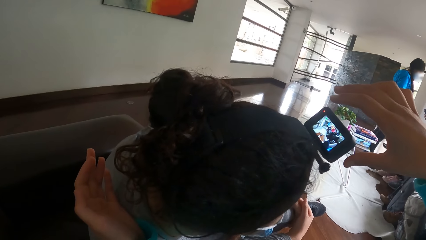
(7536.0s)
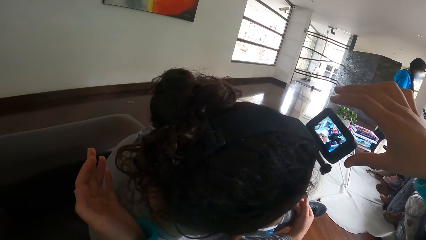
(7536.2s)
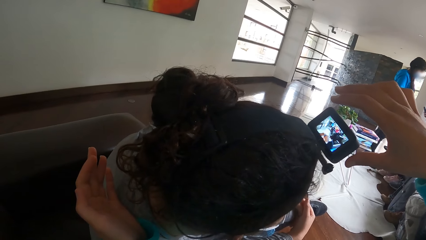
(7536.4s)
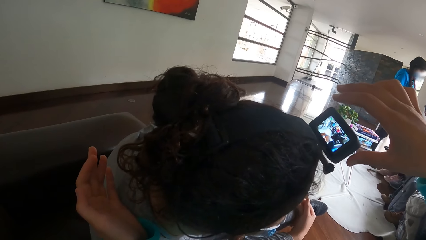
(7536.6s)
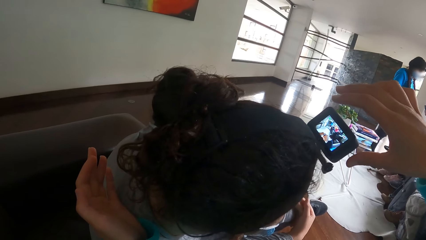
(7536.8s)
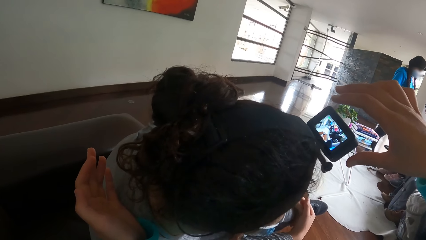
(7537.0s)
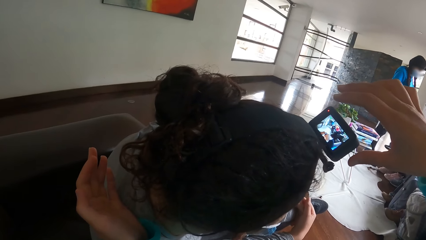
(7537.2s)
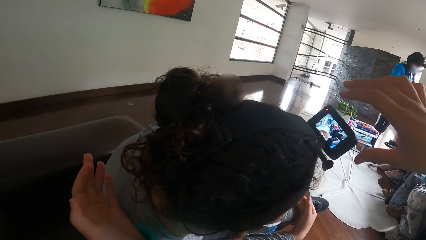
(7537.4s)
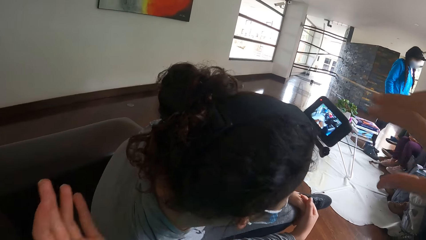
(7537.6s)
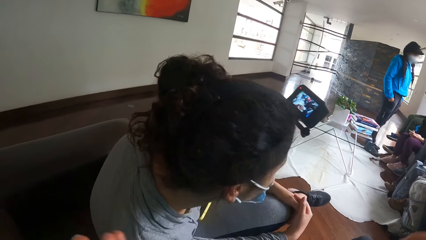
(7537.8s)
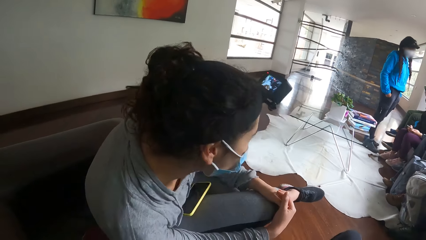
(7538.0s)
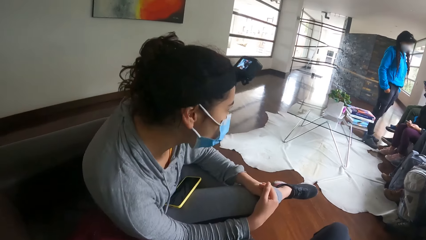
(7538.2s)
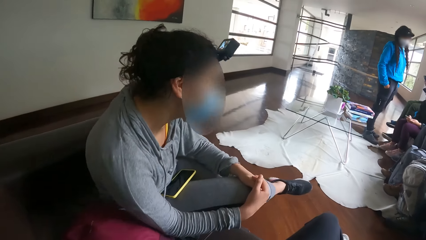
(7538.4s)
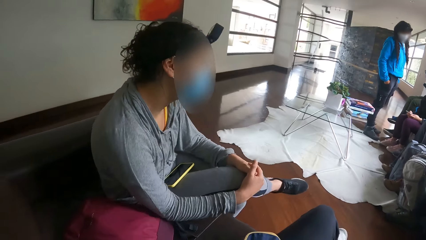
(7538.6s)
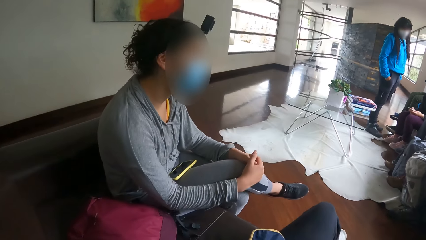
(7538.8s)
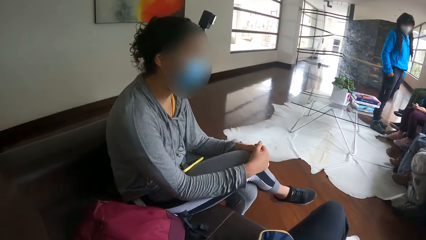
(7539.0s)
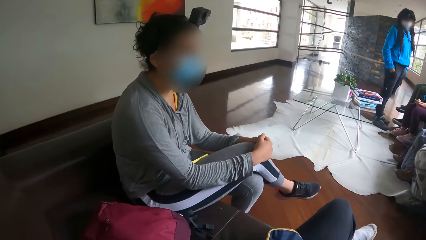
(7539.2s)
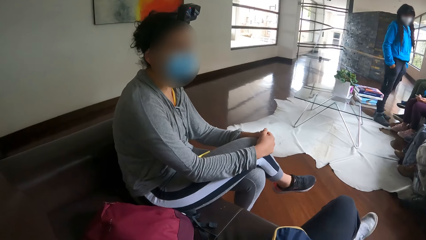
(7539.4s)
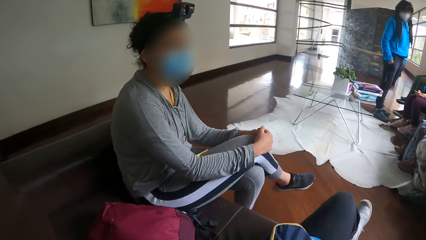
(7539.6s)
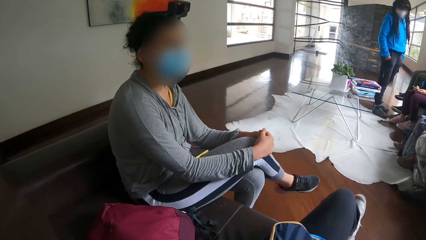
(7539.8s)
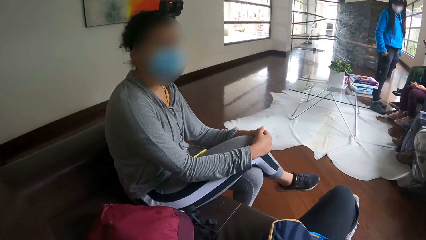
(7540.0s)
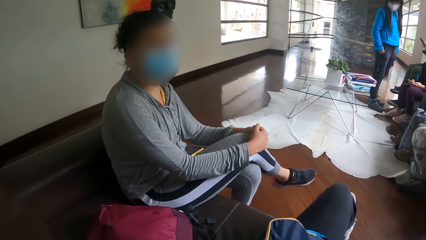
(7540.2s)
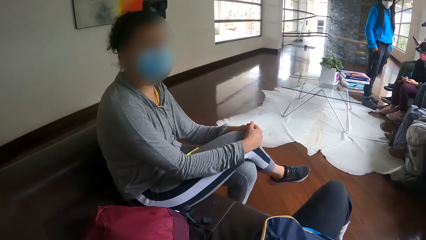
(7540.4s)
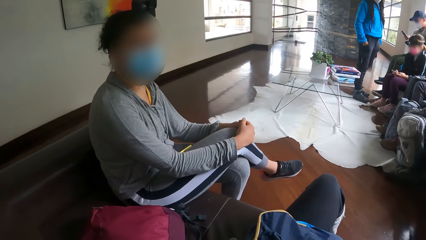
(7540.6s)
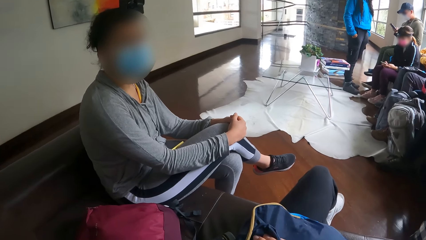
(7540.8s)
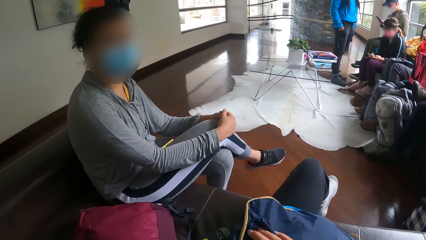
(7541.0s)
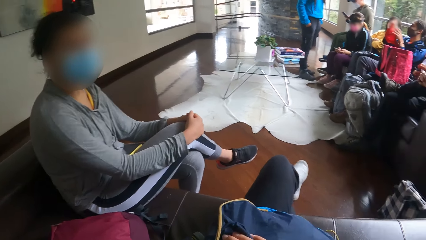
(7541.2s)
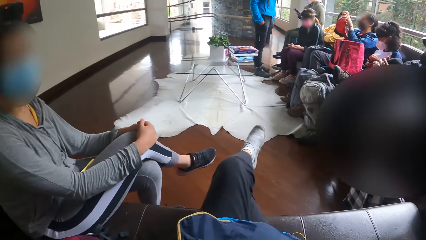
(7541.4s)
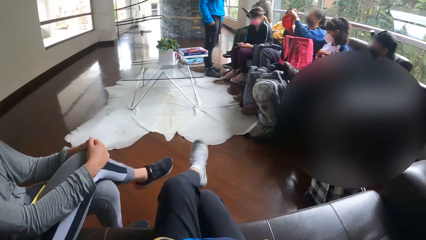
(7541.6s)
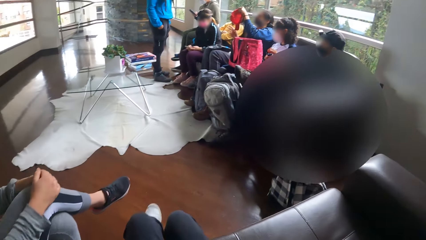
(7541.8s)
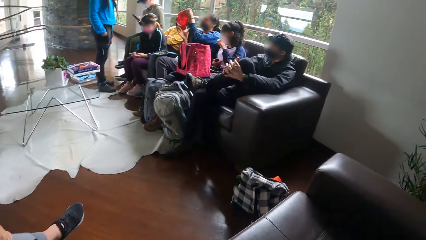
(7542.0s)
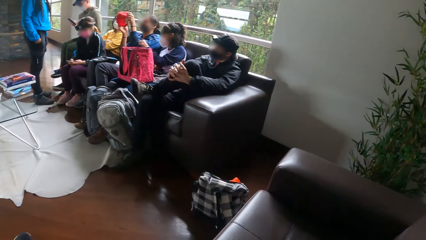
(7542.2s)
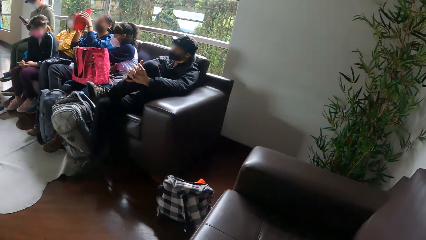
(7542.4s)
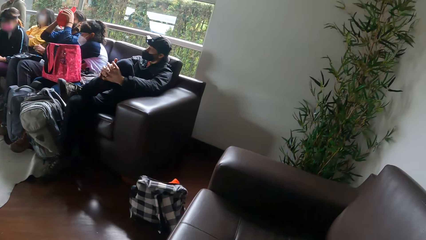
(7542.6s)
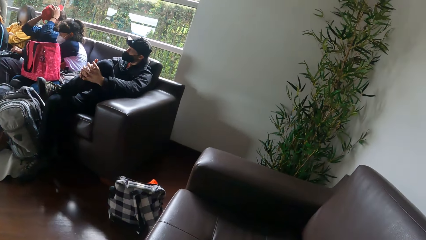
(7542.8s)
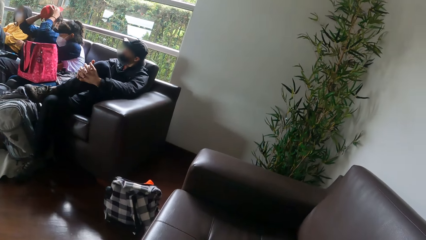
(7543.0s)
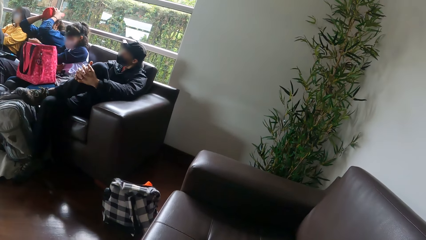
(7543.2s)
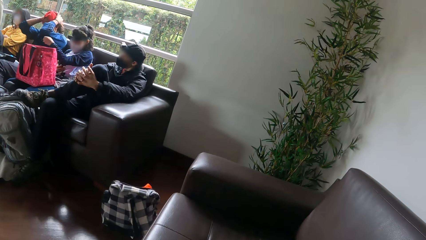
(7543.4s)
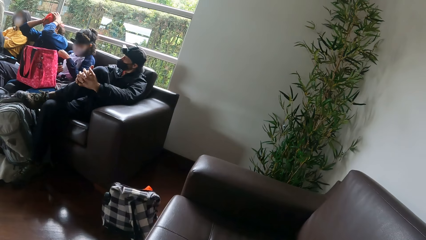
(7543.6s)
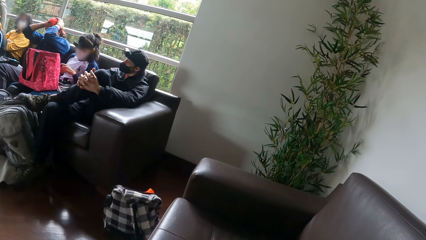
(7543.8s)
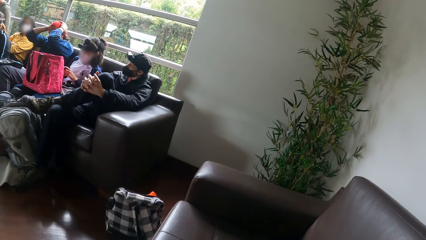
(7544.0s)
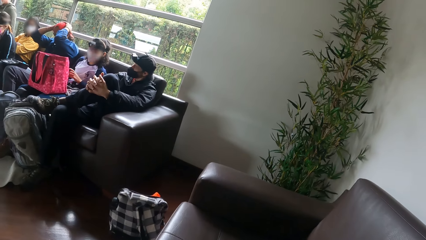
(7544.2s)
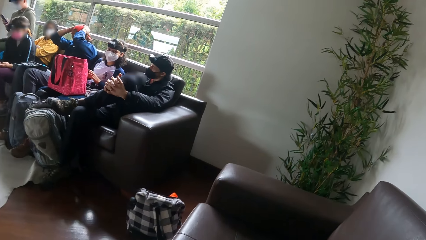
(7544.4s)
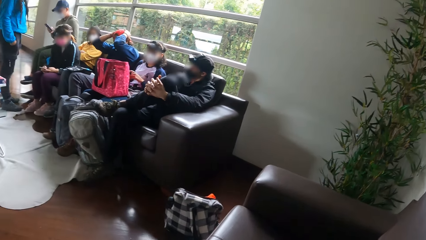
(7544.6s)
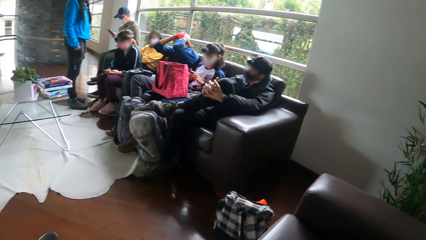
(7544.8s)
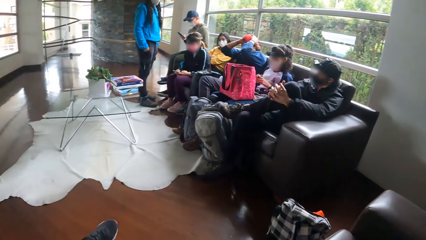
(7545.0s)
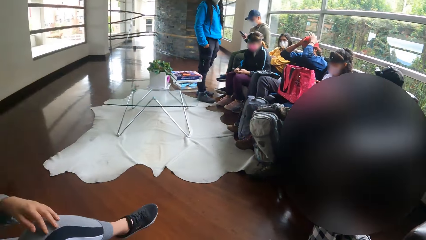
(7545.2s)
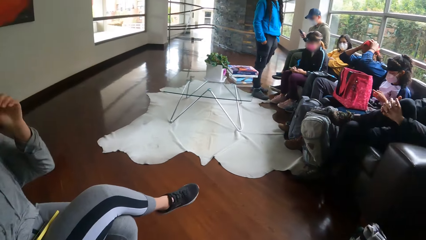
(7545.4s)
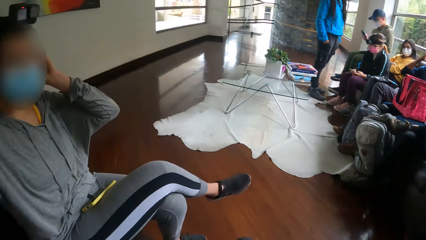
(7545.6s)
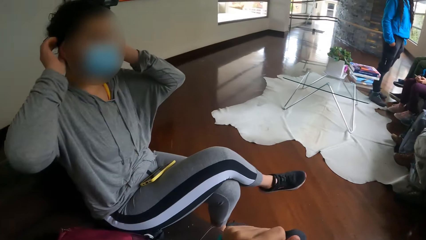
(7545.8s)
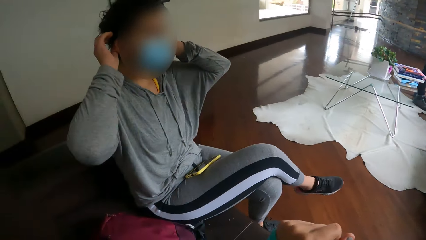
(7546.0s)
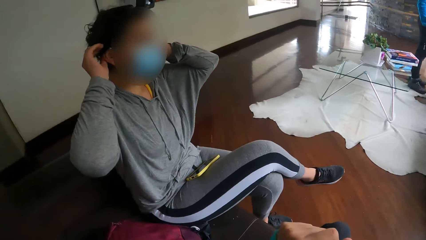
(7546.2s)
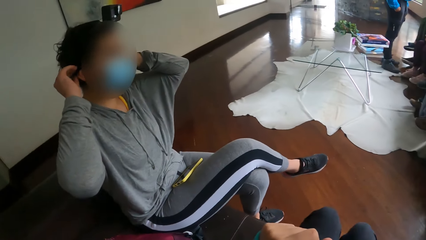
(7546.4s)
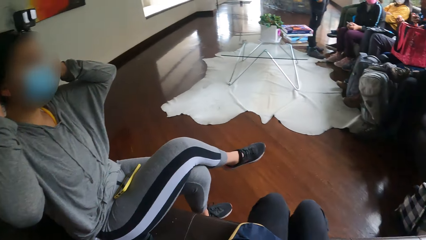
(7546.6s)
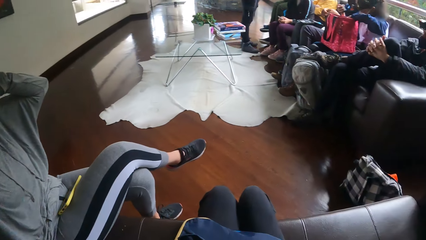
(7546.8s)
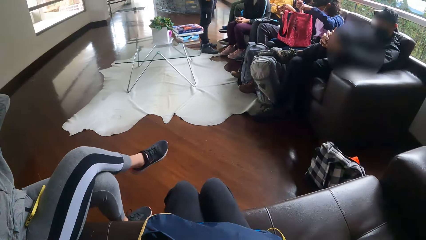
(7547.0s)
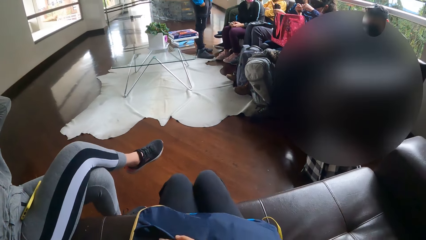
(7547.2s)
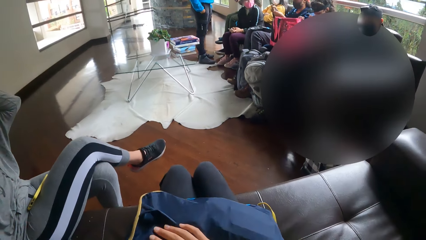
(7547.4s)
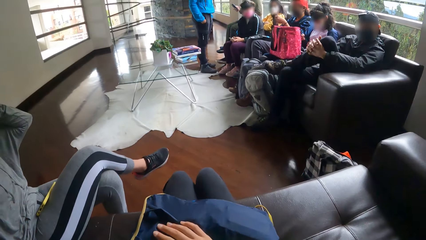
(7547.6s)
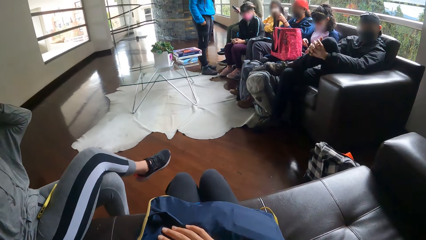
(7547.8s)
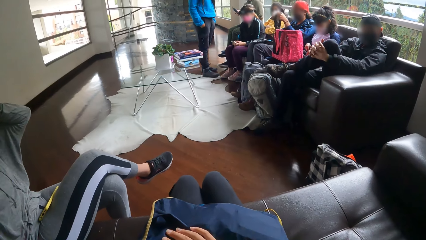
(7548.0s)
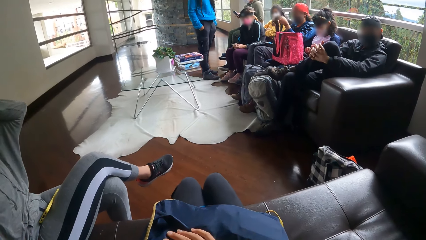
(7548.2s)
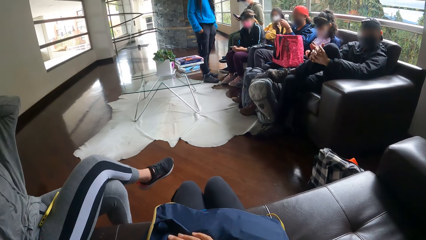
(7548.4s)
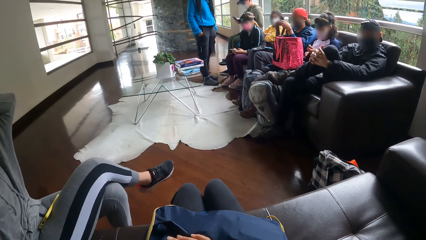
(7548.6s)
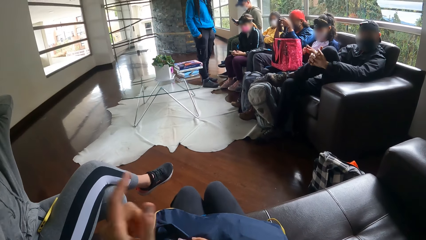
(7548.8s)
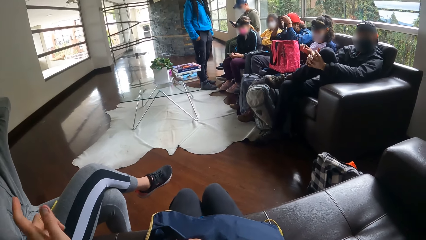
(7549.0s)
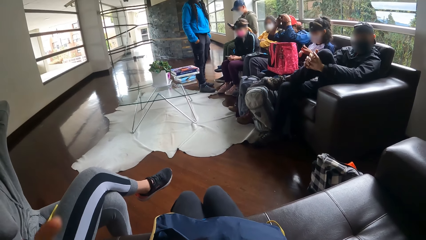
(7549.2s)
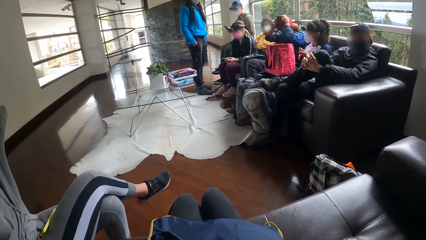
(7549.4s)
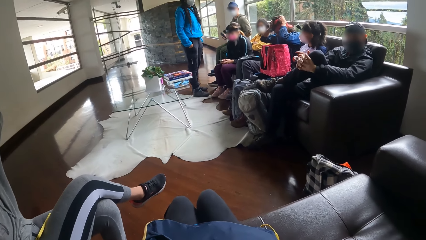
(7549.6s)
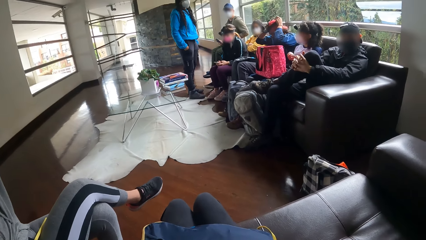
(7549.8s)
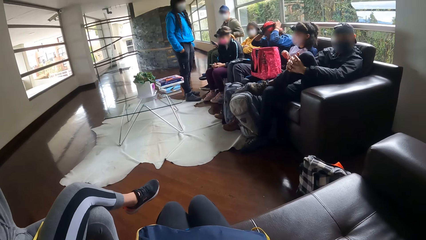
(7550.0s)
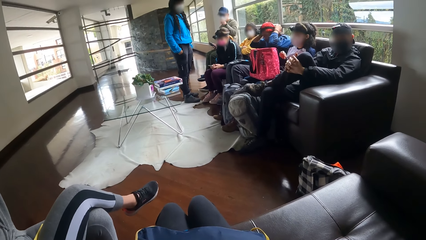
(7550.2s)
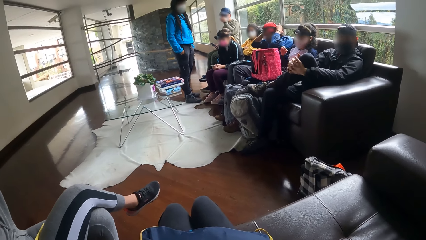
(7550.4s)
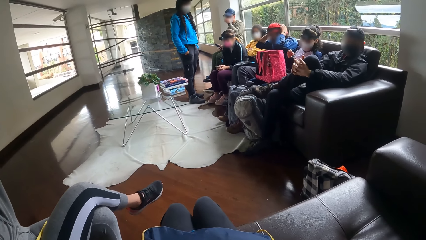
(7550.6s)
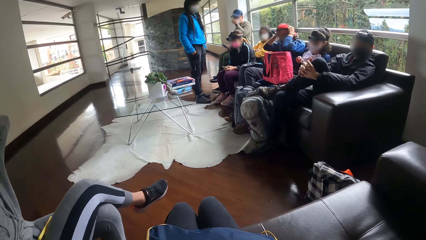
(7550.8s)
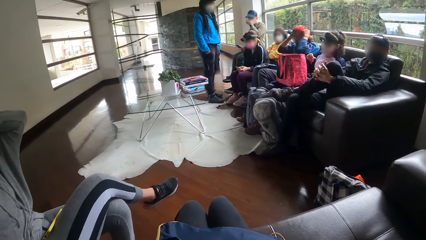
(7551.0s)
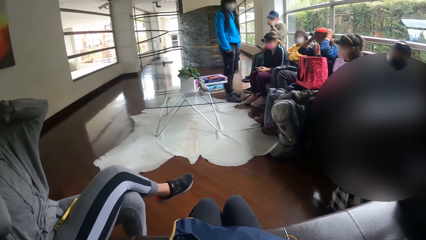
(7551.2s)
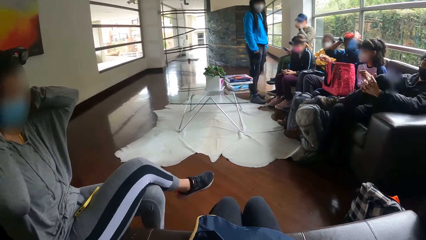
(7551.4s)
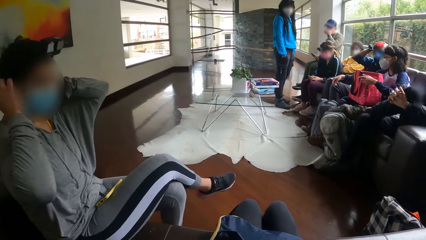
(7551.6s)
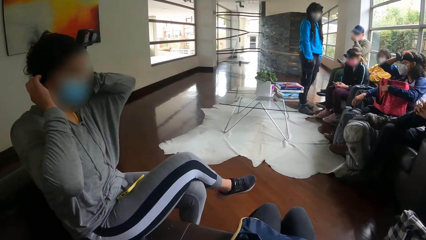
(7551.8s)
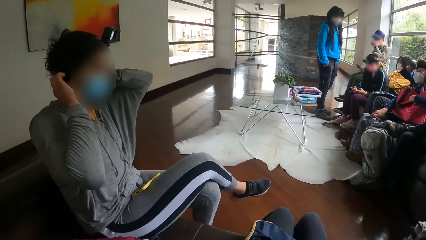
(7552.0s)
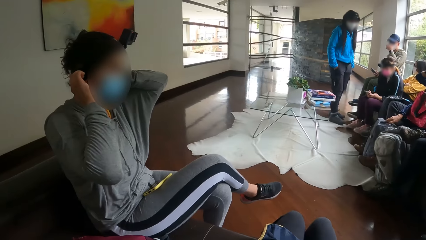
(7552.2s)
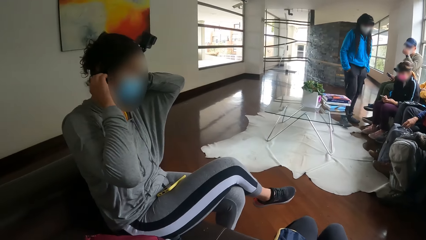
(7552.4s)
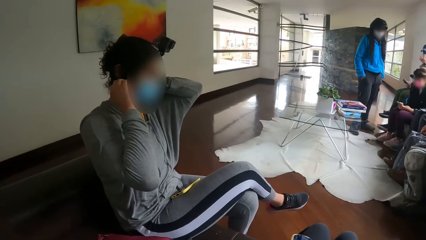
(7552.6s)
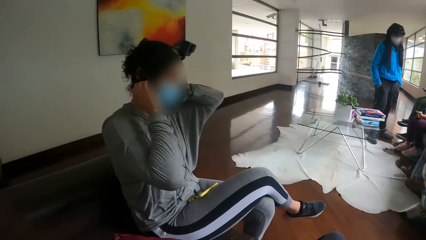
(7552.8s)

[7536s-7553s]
The camera wearer looks around the room. A woman touches her head. The woman adjusts the camera strap on her head with both hands.
